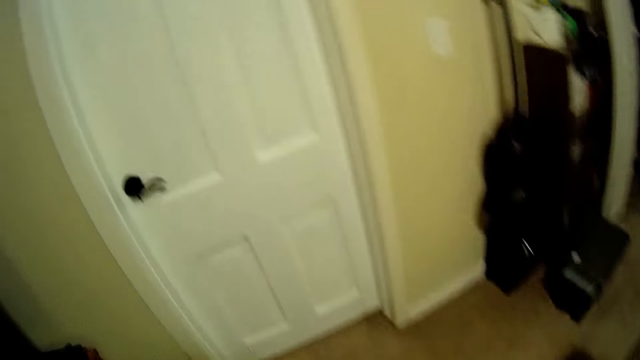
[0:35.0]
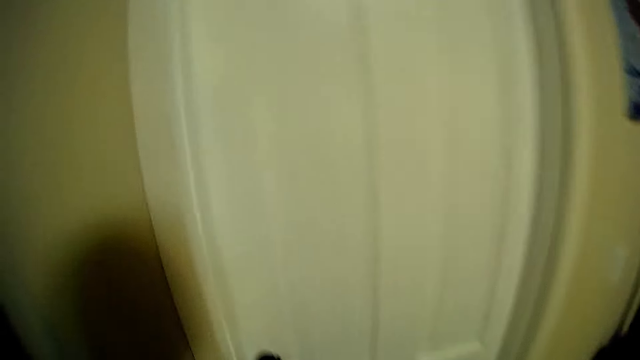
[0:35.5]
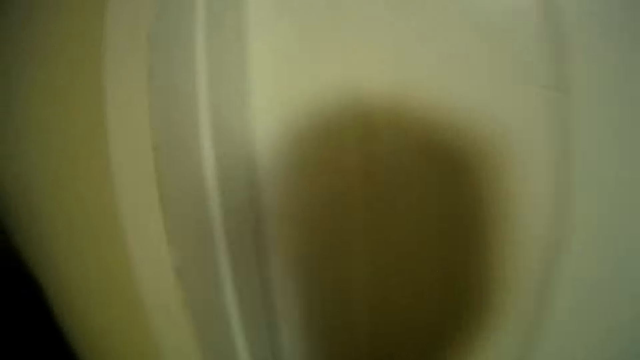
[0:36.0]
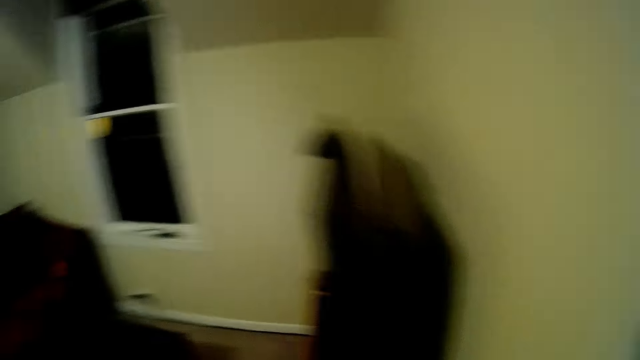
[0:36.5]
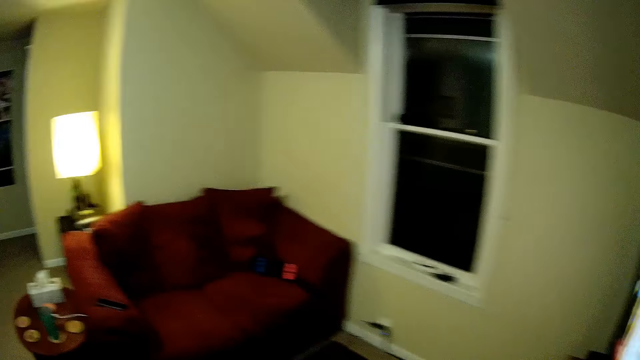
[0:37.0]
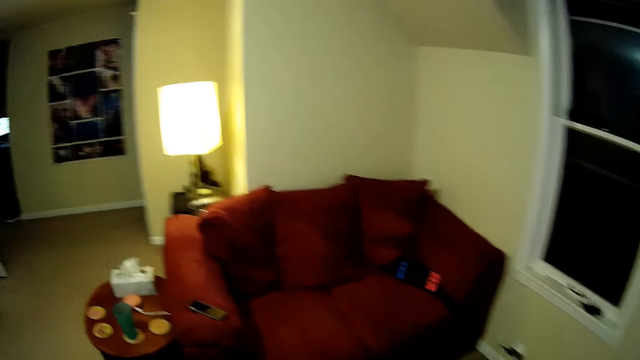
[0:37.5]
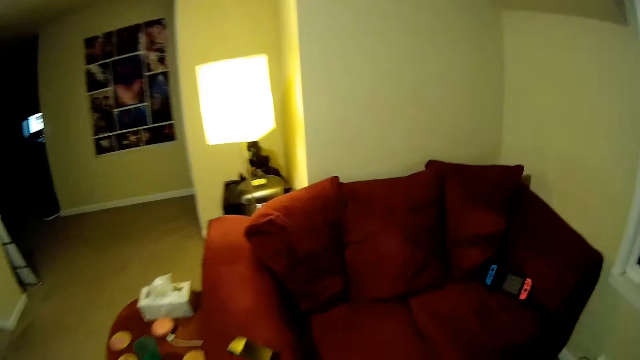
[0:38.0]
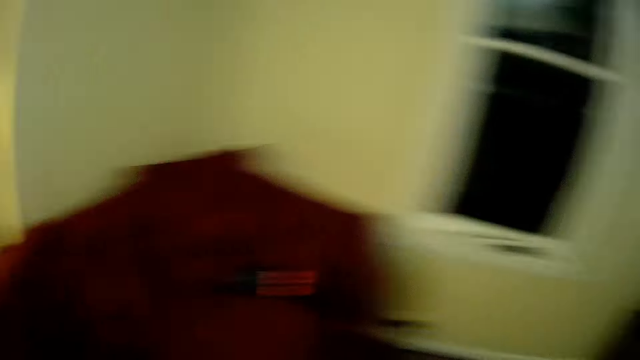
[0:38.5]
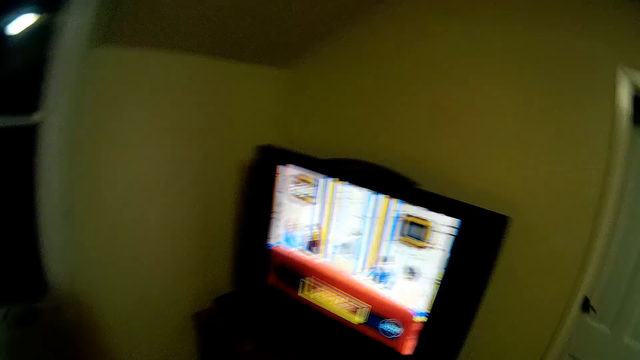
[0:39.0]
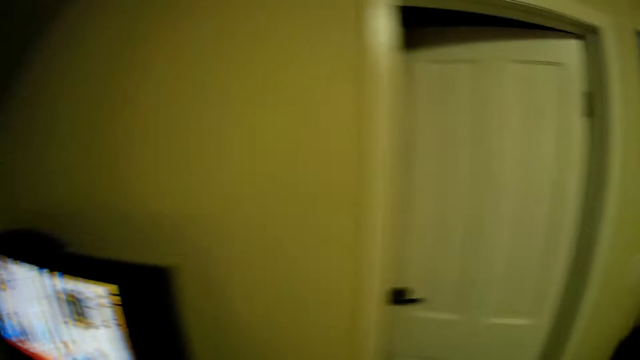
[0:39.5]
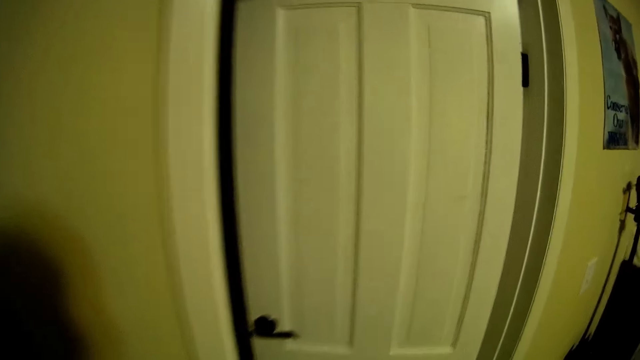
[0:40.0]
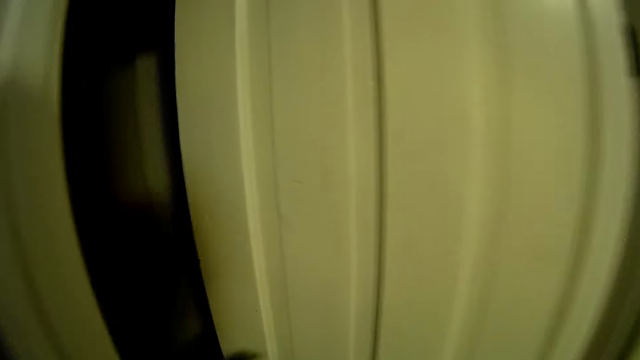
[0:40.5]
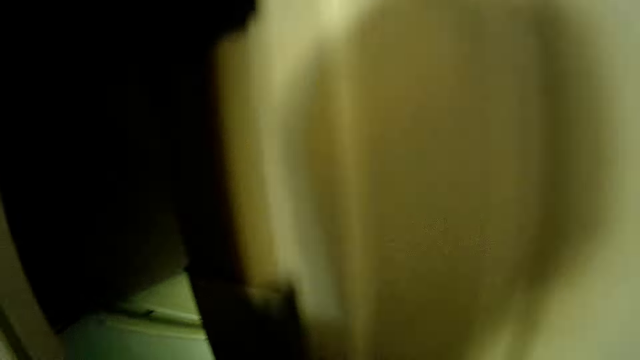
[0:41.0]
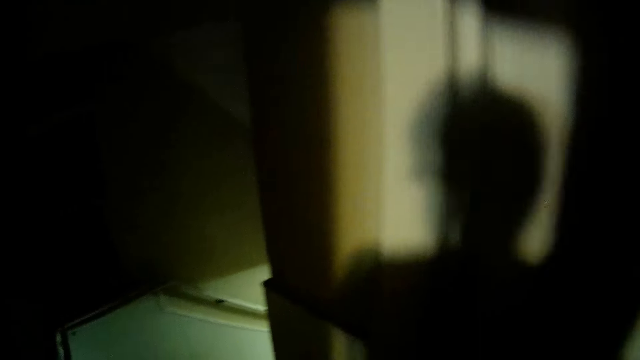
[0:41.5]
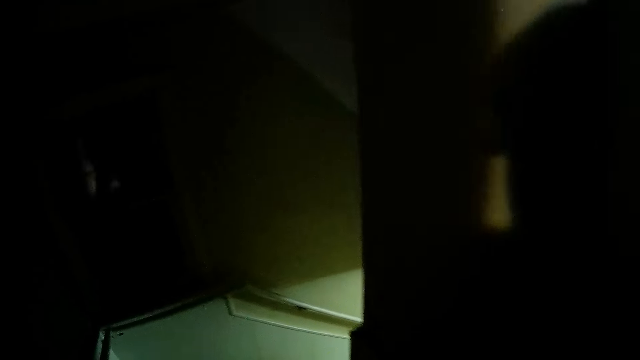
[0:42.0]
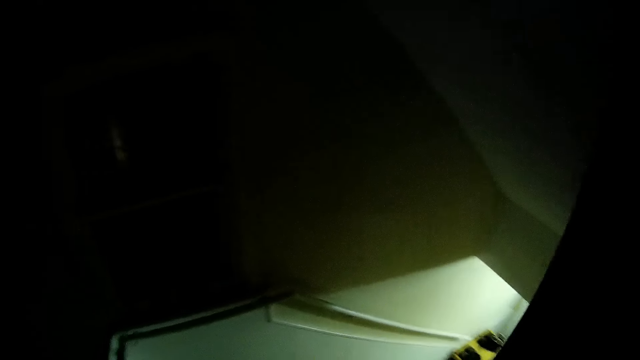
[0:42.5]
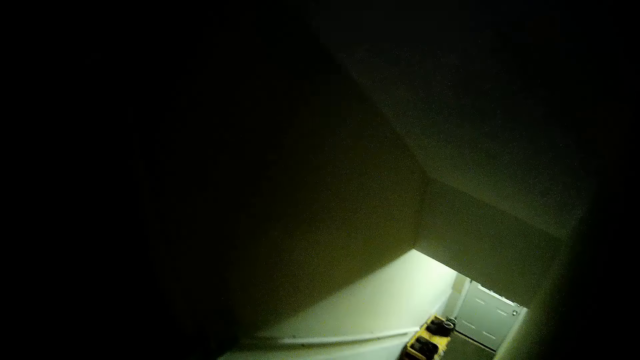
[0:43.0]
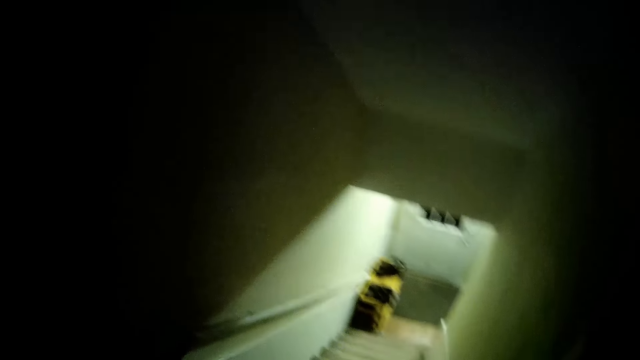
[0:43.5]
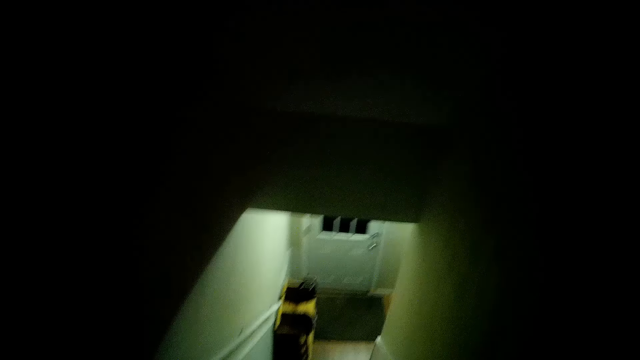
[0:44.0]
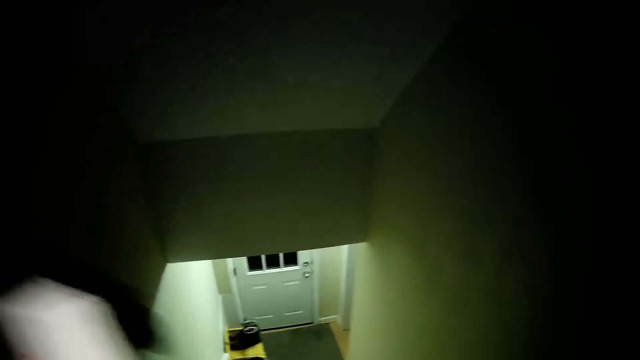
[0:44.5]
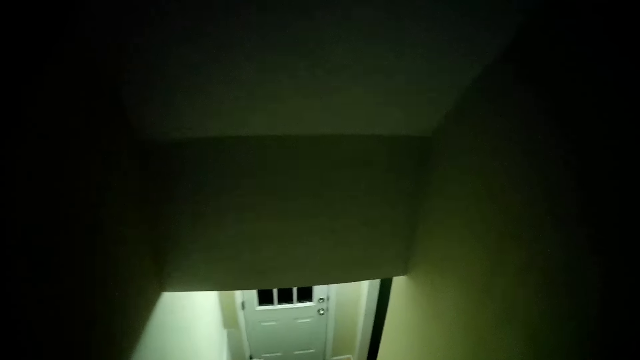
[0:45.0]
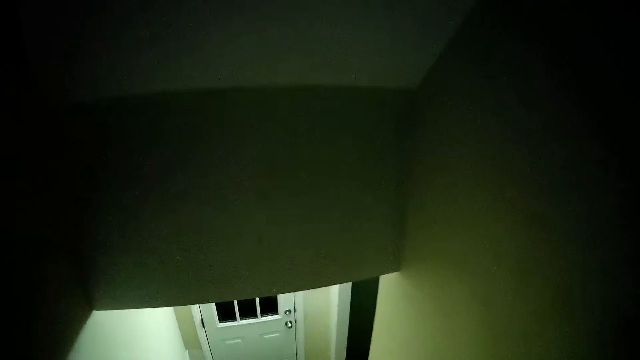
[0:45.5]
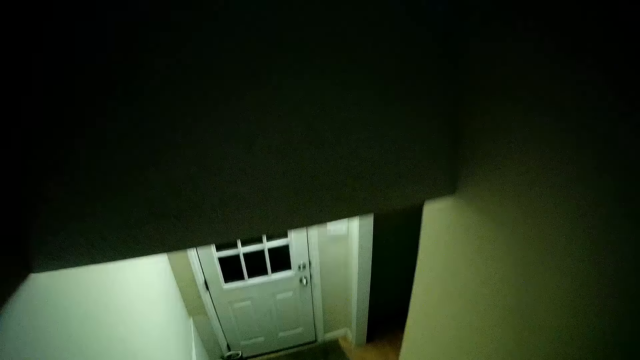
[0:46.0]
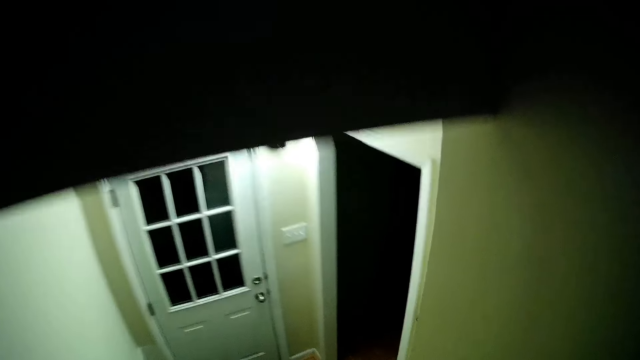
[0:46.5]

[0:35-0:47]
The camera wearer locks the door. They walk on. They open the door. They walk on.

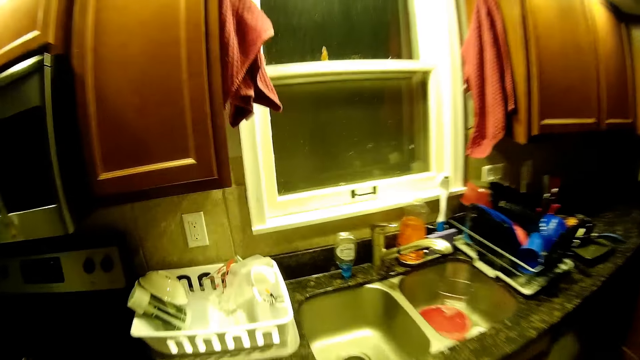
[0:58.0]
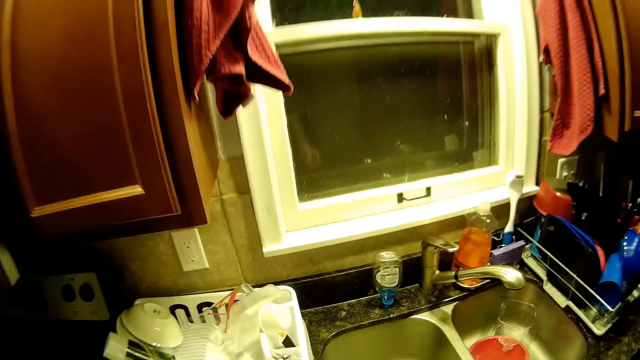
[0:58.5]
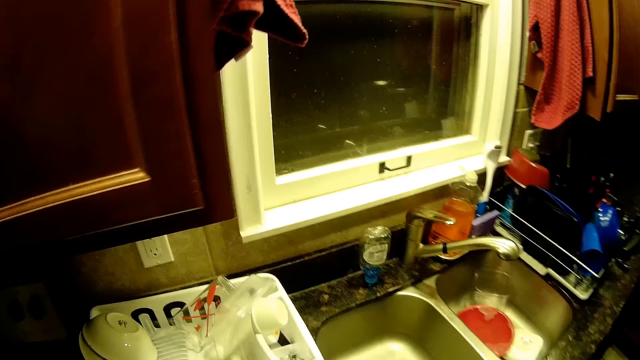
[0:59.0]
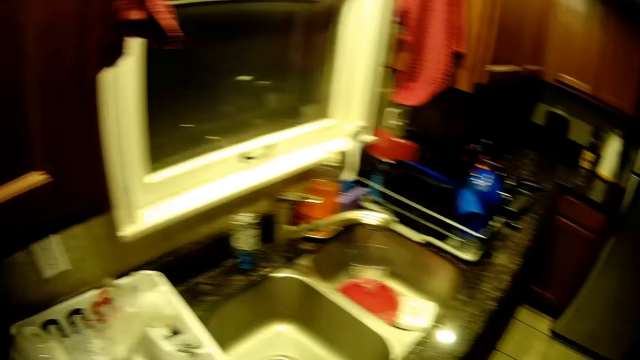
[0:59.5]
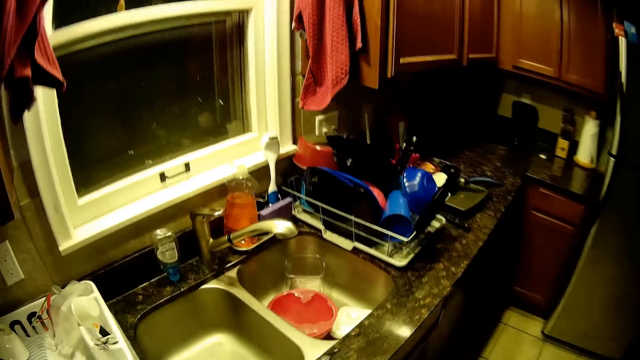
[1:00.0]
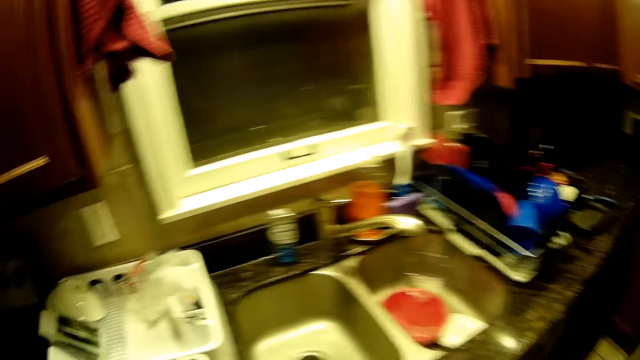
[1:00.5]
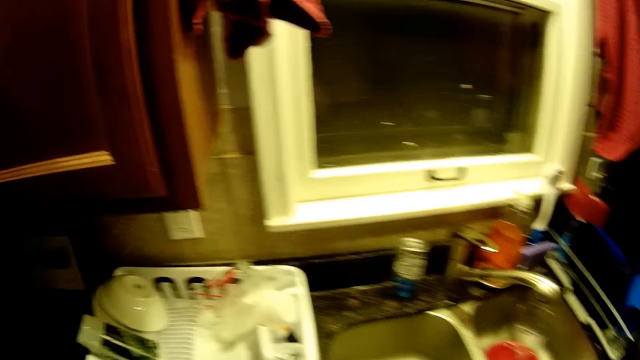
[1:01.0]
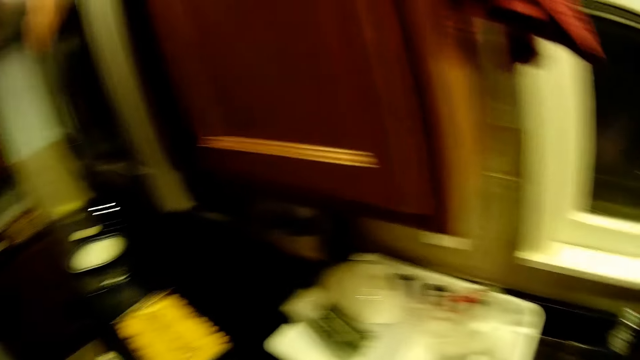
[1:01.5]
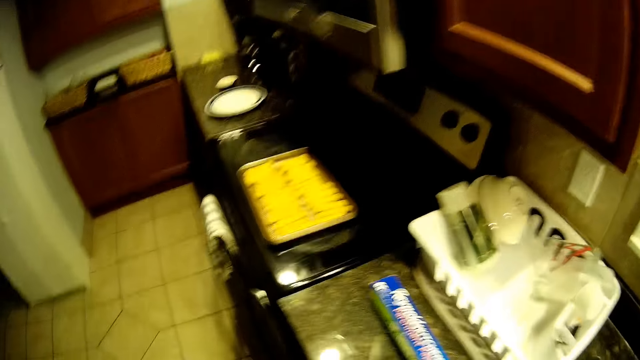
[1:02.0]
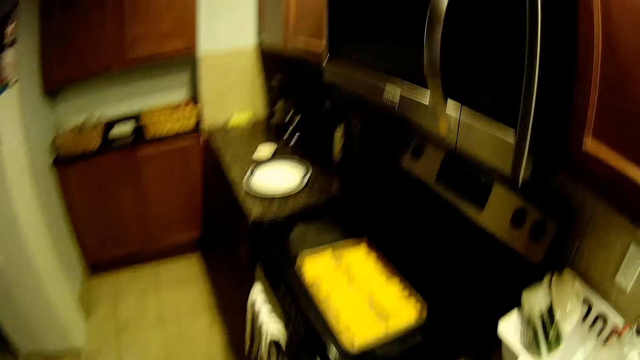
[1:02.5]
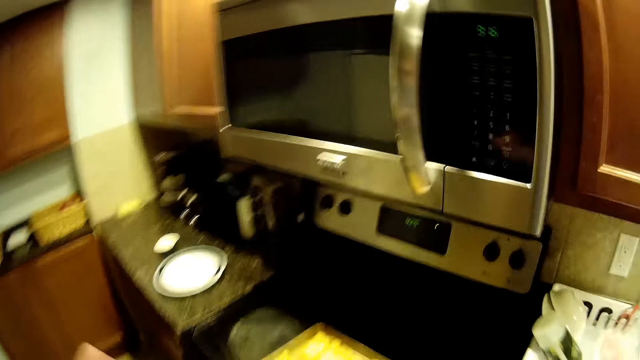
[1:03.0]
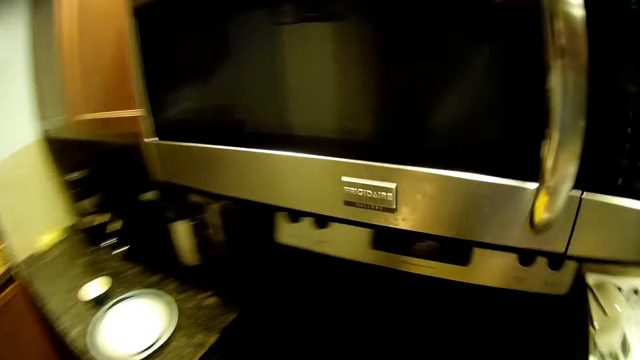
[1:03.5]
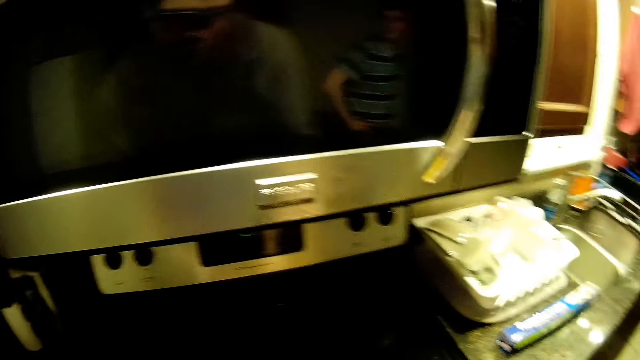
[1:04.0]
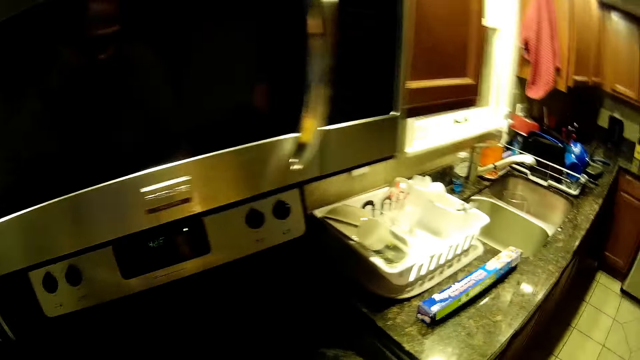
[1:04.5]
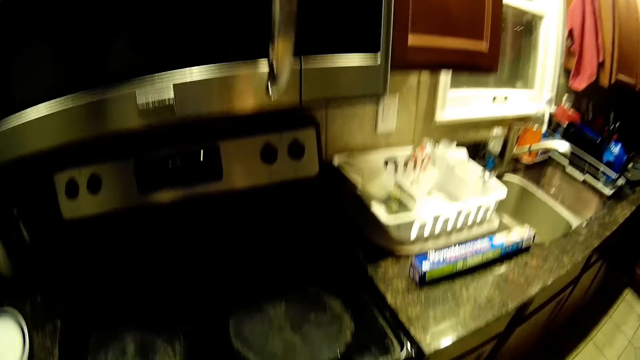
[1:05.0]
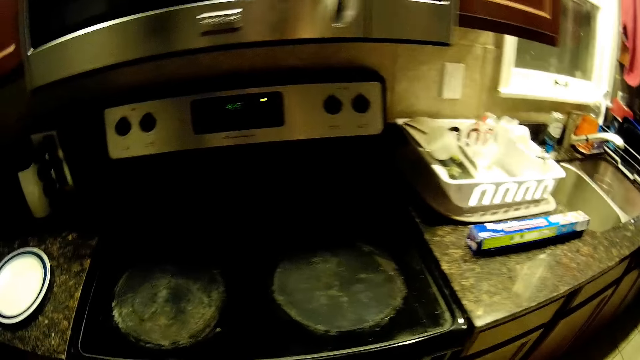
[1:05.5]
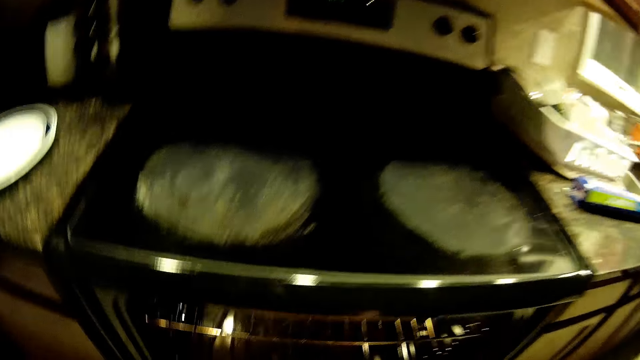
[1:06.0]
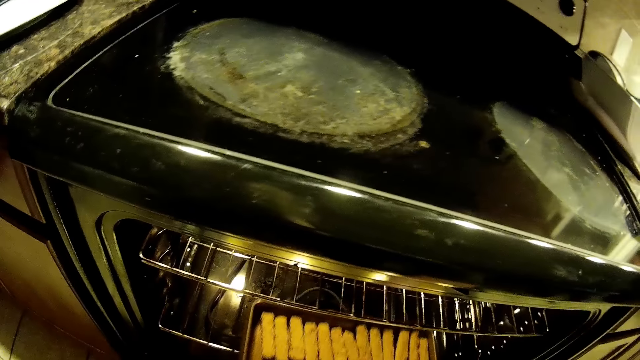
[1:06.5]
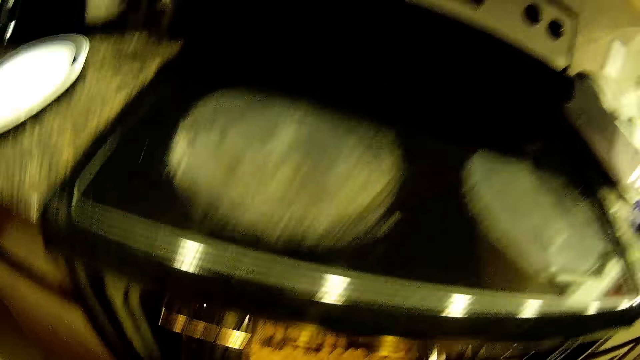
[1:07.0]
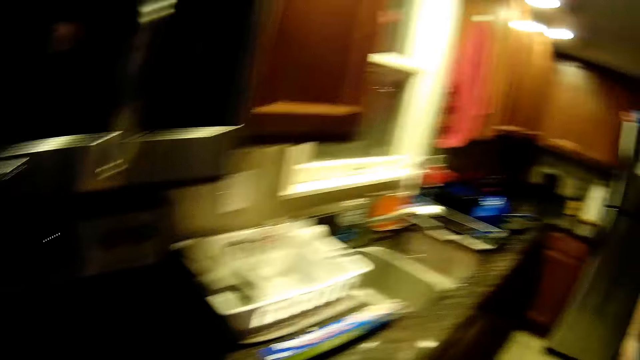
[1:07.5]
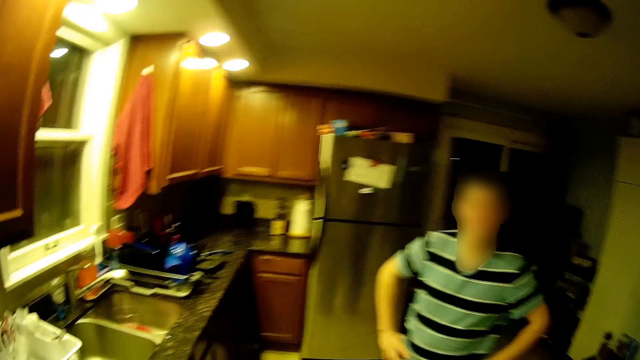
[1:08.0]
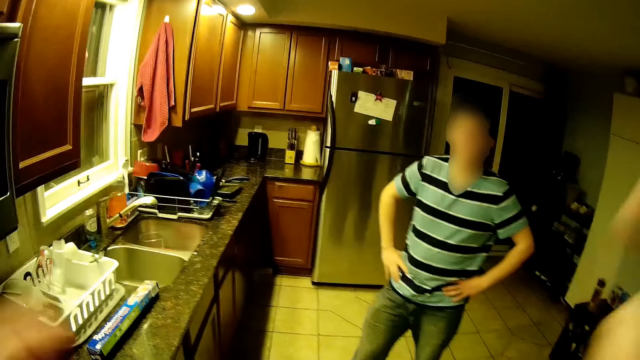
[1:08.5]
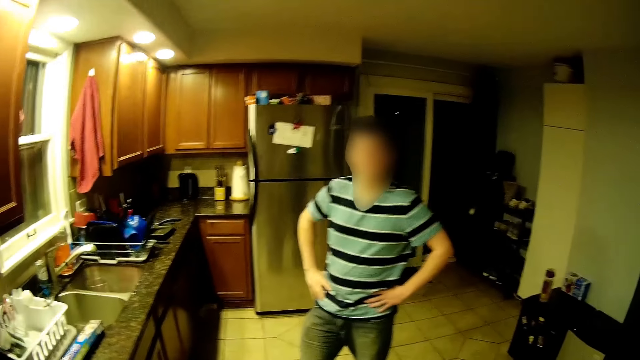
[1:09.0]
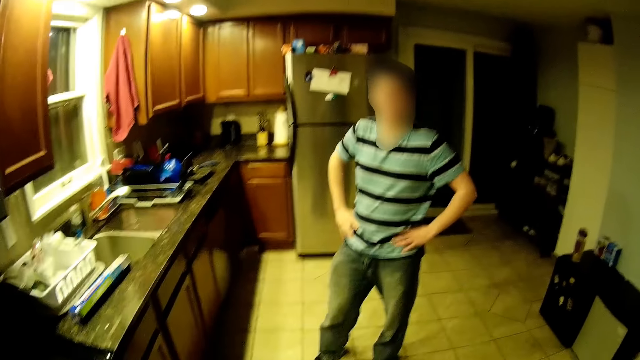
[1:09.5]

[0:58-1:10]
The camera wearer stares around the house. They put a tray in the oven. They stare around the house. A man stands on the floor.
